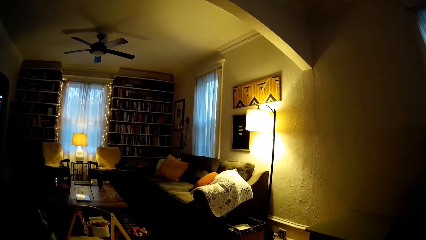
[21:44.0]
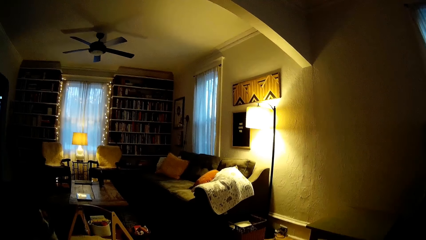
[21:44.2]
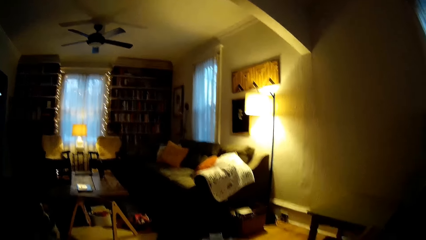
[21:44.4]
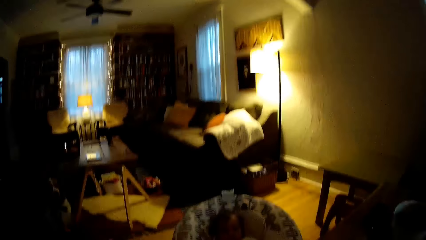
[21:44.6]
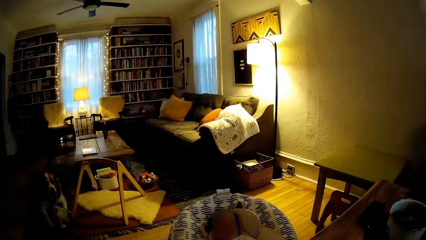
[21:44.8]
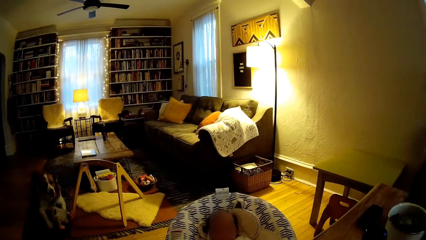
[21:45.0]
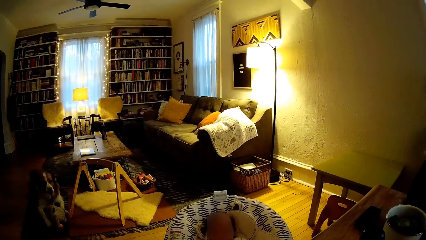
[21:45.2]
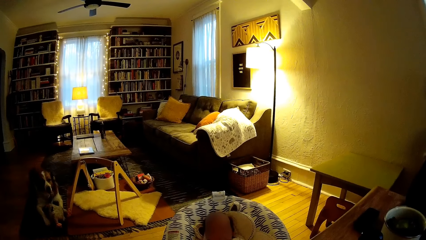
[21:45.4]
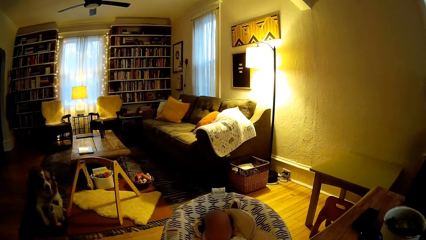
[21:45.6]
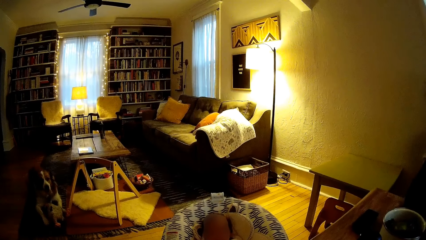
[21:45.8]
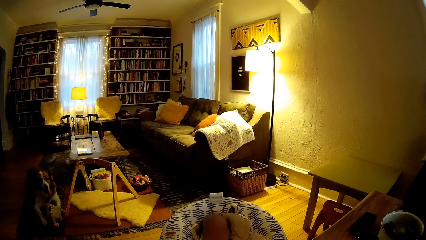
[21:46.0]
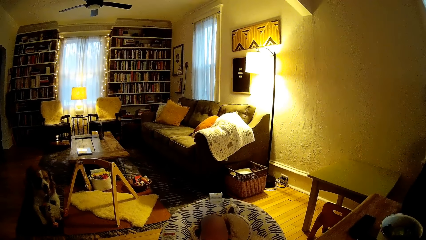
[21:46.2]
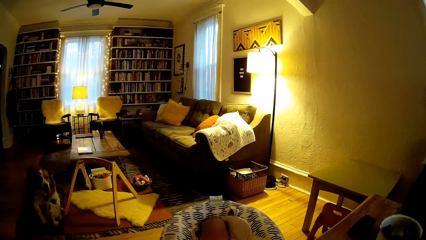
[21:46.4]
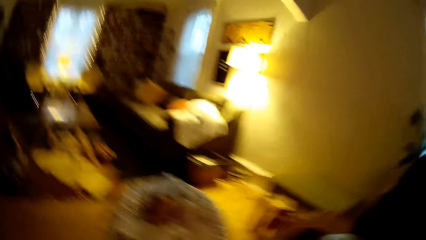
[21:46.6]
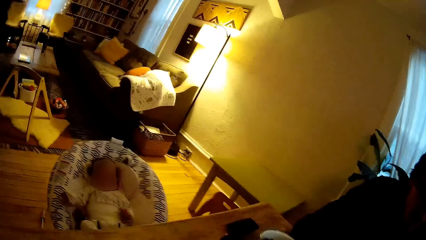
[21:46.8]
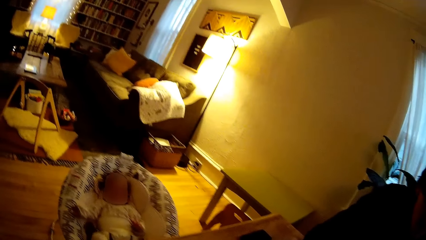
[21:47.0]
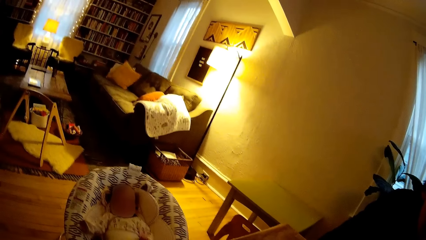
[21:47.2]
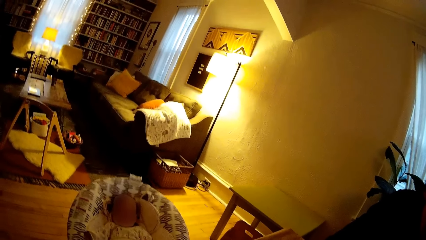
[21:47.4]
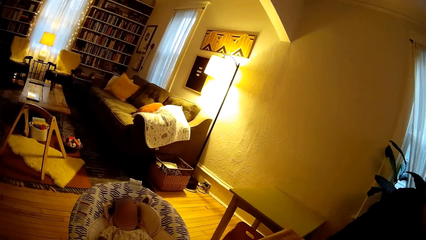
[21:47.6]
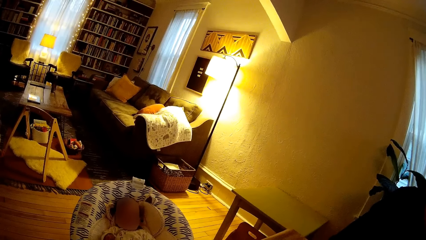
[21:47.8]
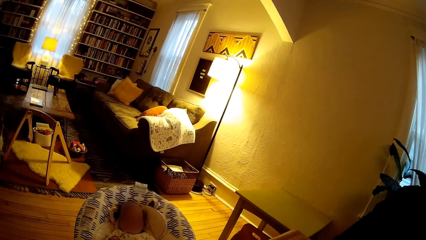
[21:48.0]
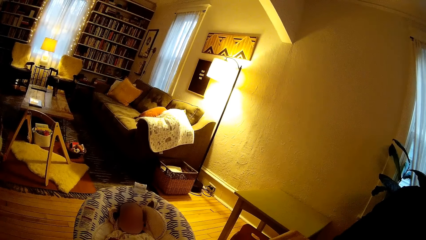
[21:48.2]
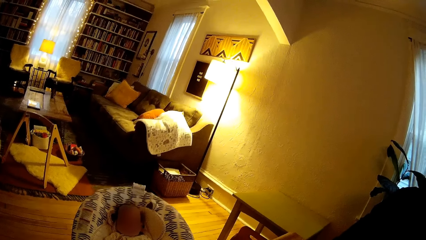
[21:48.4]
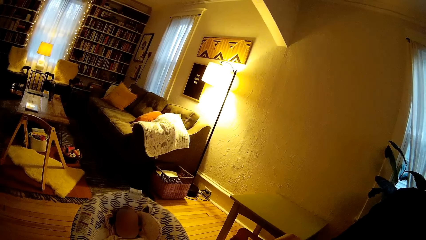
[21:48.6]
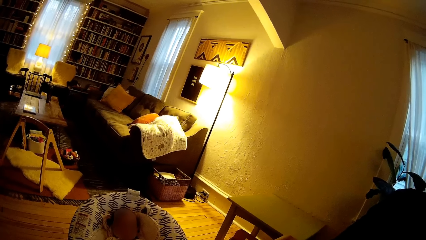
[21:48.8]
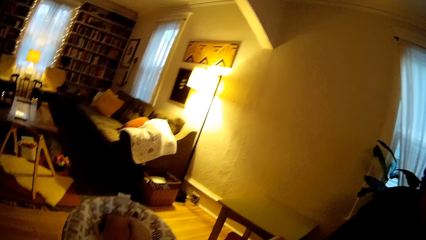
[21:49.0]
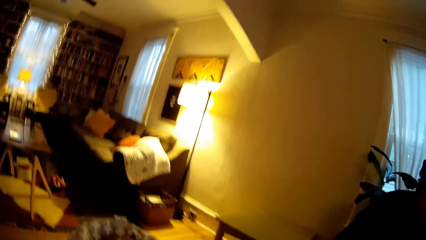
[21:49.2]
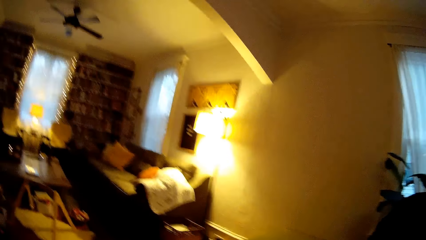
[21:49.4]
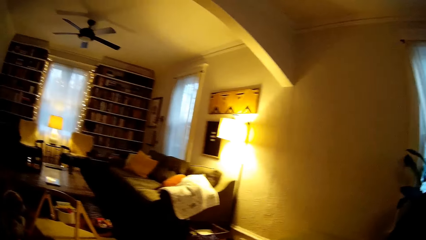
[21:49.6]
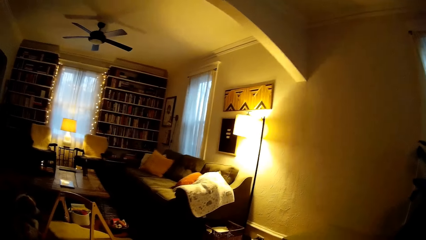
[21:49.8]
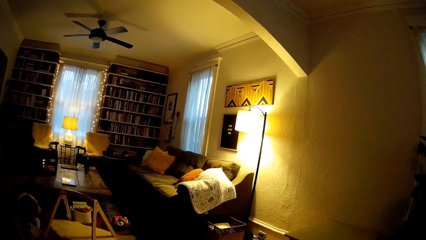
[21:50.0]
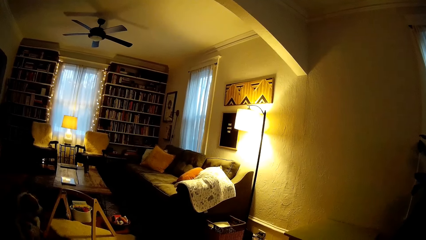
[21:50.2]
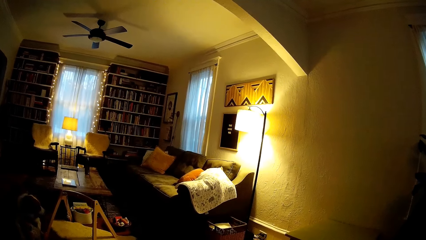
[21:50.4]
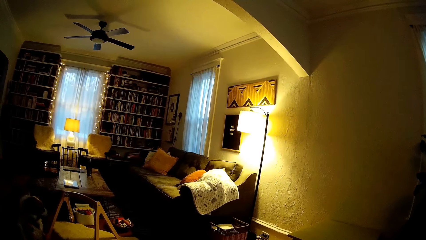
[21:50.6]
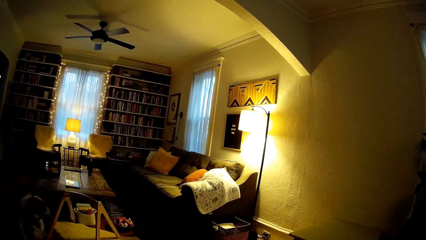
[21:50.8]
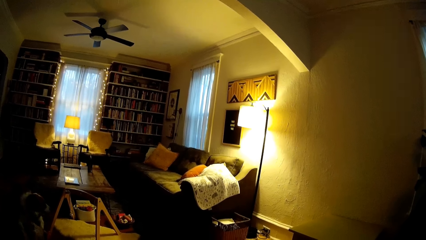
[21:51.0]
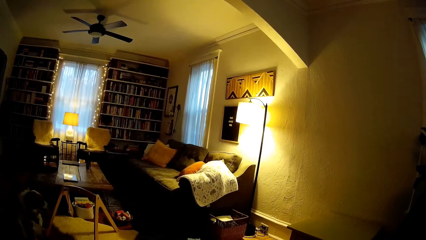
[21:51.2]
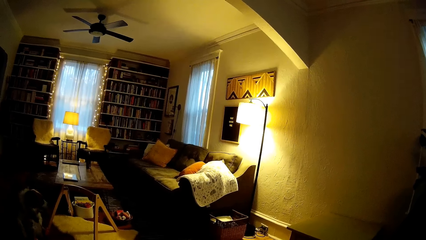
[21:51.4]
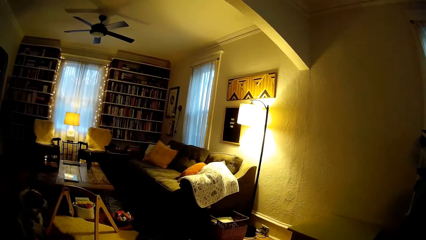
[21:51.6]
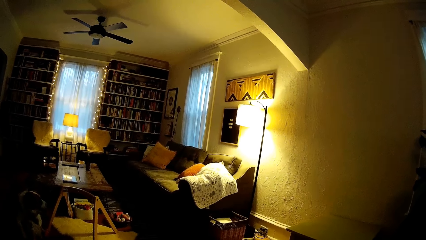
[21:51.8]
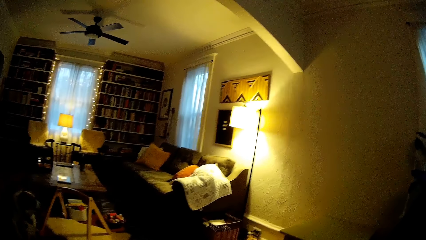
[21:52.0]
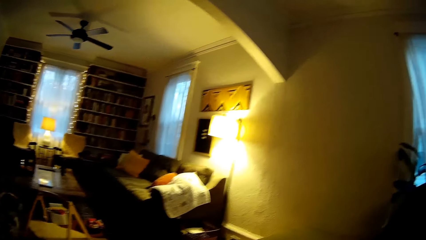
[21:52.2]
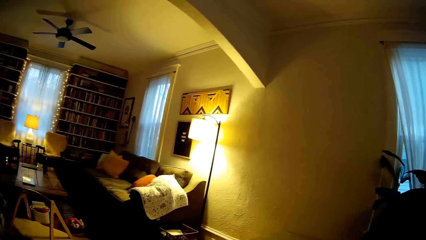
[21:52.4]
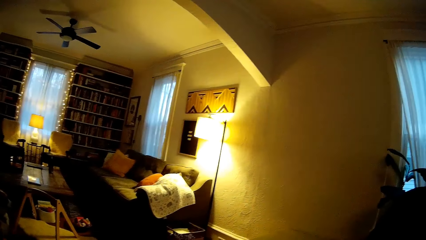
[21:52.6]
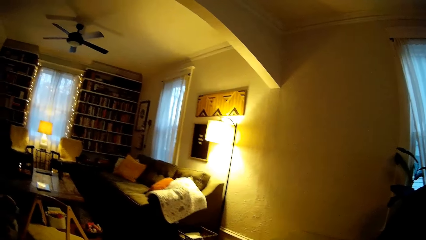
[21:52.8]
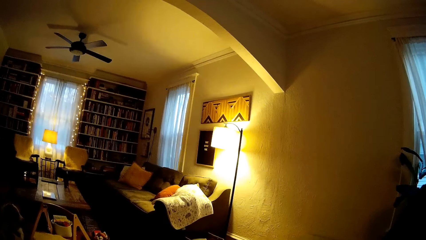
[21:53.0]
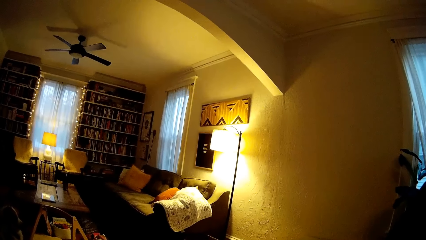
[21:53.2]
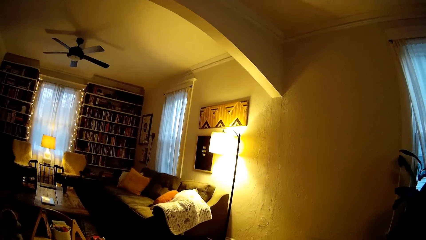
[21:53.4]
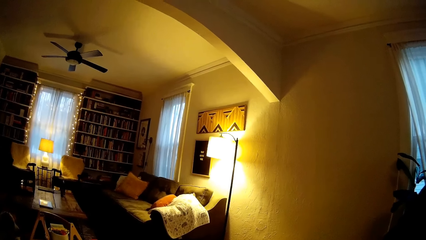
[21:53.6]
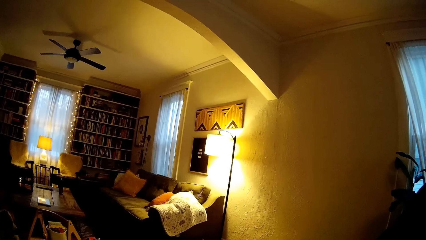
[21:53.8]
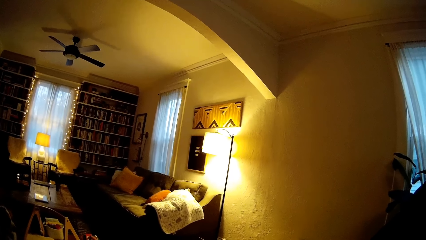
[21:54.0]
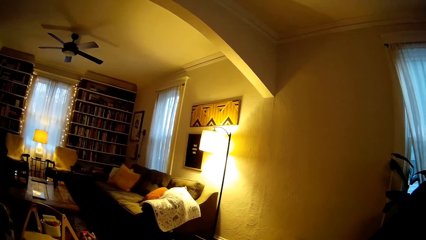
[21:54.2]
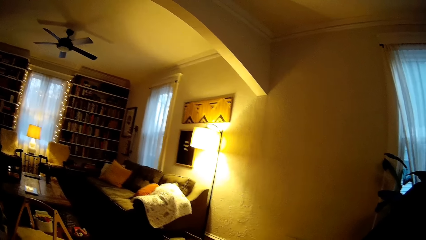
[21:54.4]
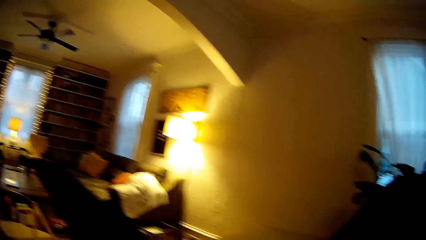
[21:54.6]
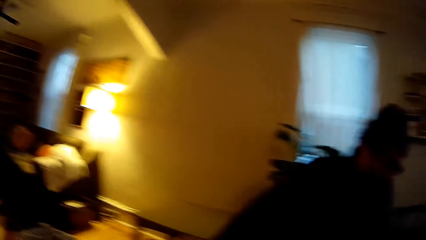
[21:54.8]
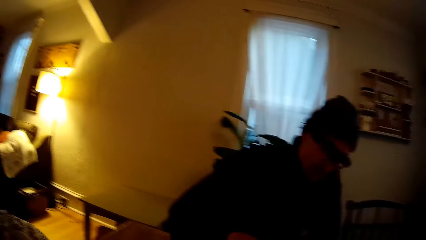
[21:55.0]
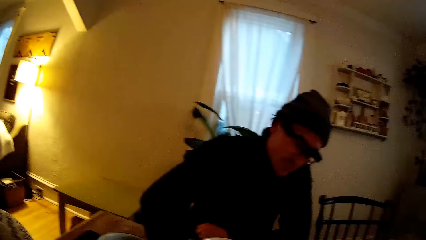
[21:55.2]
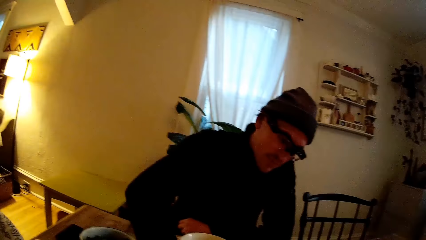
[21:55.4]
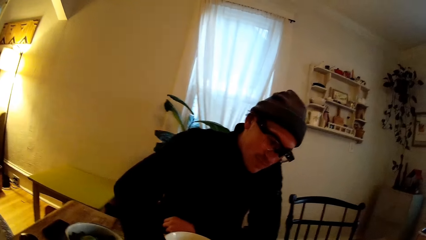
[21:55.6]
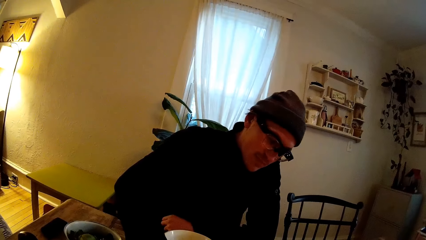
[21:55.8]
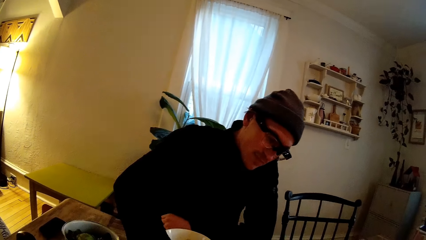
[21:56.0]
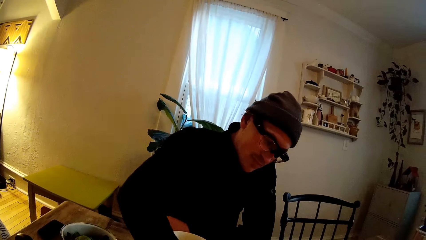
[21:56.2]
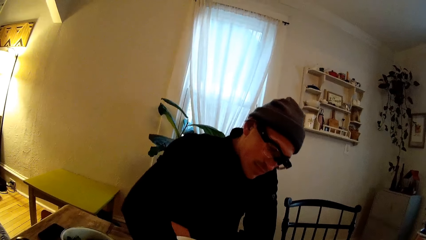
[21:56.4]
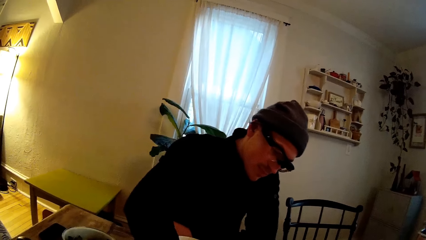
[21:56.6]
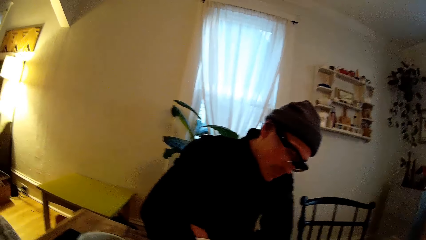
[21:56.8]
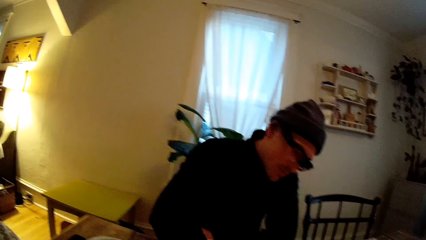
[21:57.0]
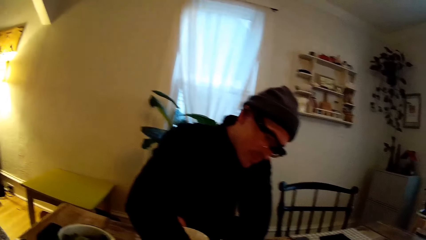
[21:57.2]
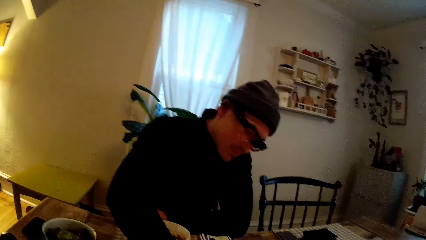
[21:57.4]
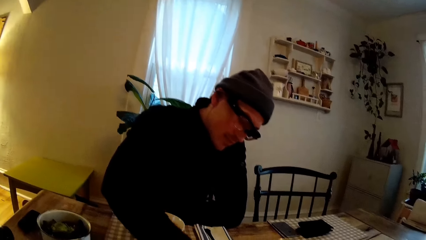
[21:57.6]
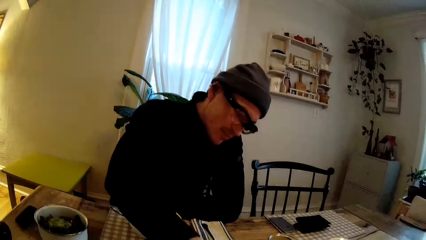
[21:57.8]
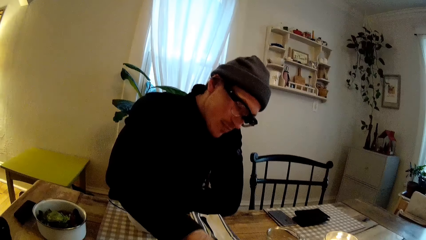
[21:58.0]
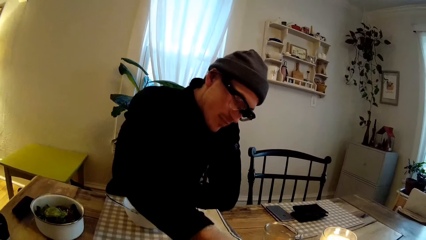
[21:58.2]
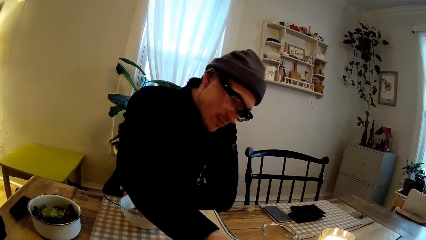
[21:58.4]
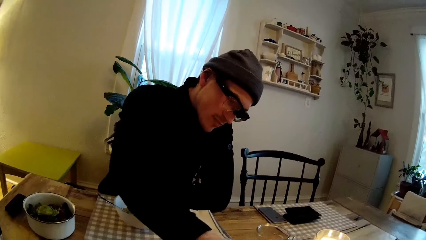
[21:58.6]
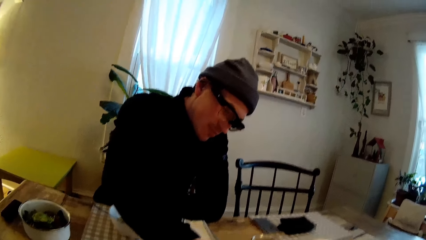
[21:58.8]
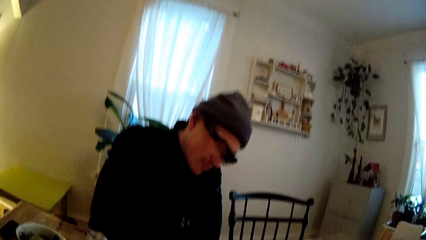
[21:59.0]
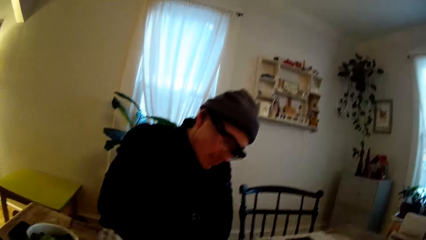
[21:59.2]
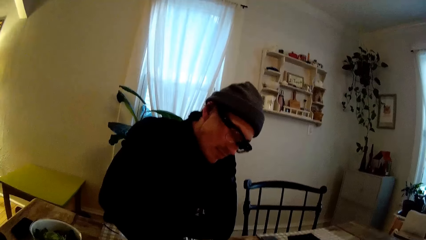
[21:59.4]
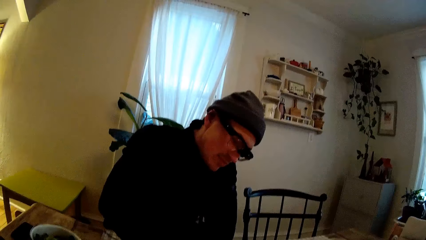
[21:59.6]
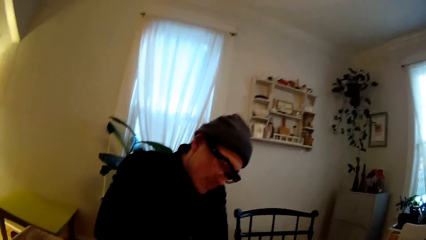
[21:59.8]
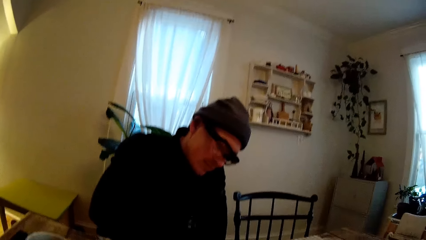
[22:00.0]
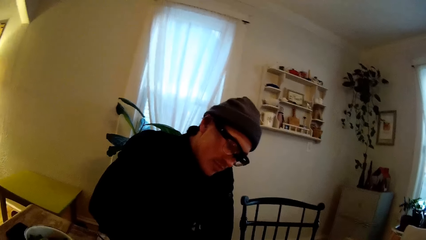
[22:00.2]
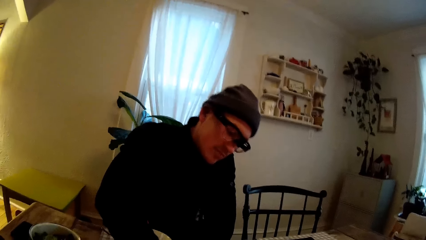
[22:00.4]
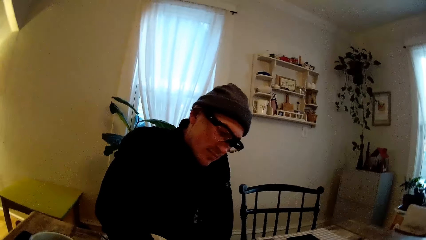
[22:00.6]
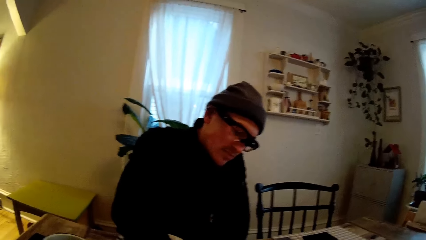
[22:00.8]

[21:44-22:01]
The camera wearer looks at the baby. The baby sits on the rocker chair. A man moves something on the table.
